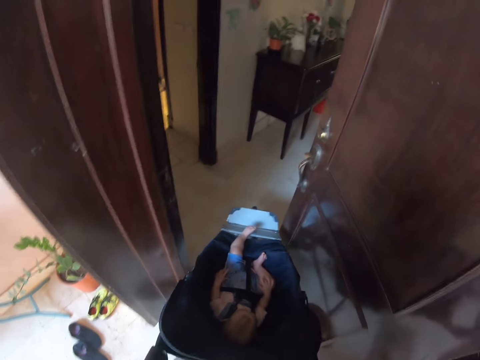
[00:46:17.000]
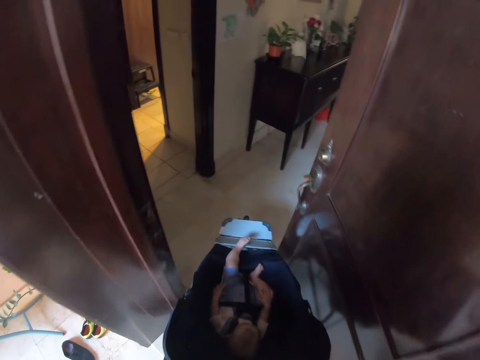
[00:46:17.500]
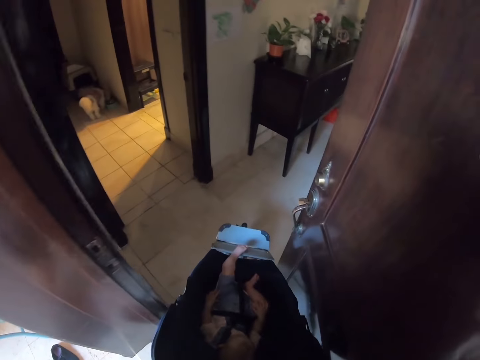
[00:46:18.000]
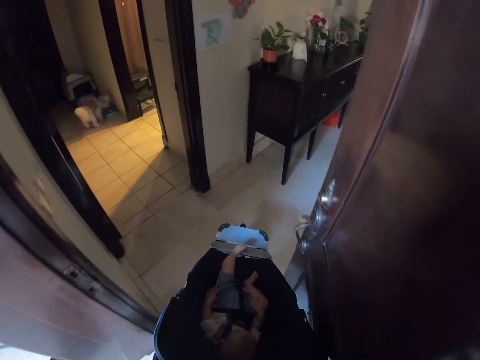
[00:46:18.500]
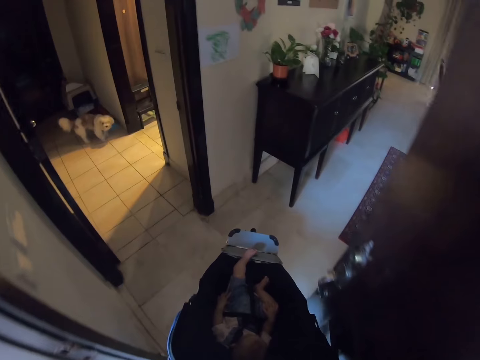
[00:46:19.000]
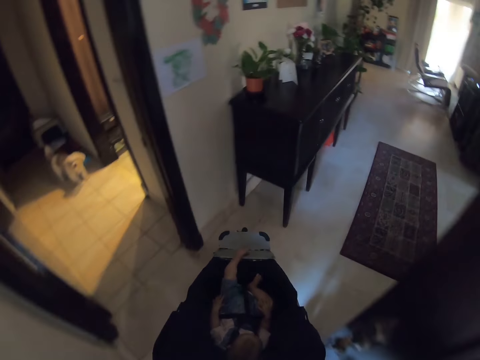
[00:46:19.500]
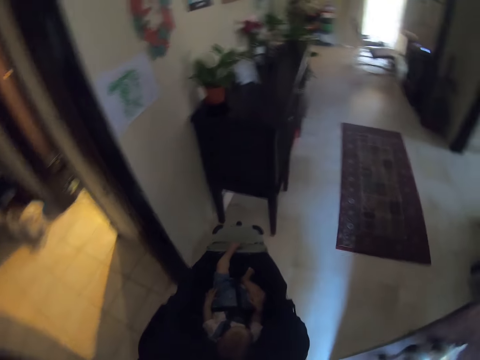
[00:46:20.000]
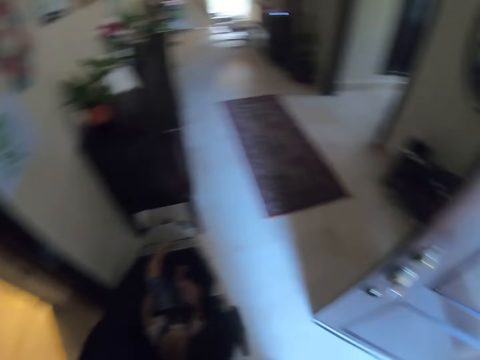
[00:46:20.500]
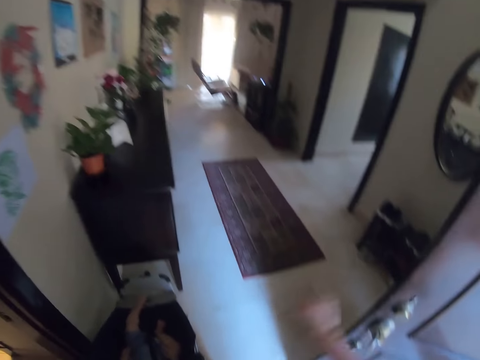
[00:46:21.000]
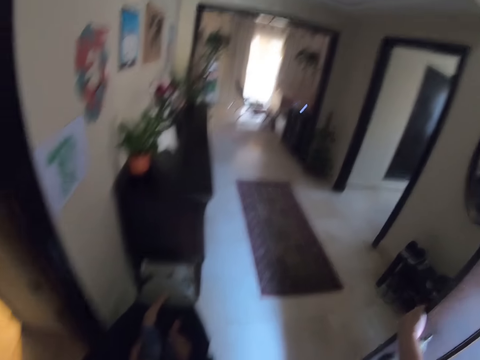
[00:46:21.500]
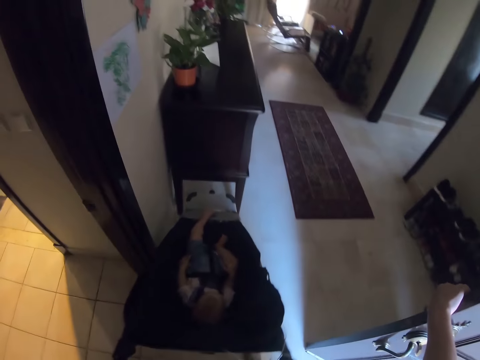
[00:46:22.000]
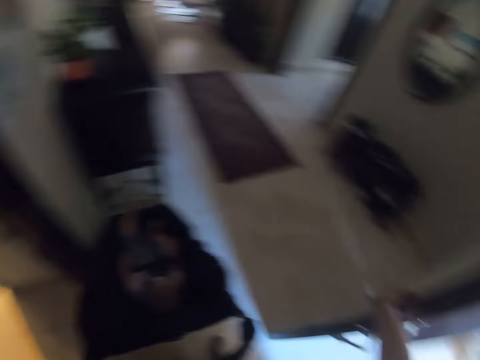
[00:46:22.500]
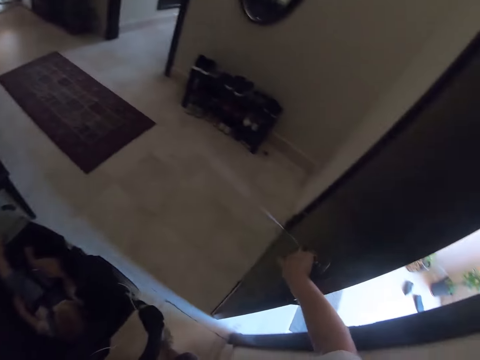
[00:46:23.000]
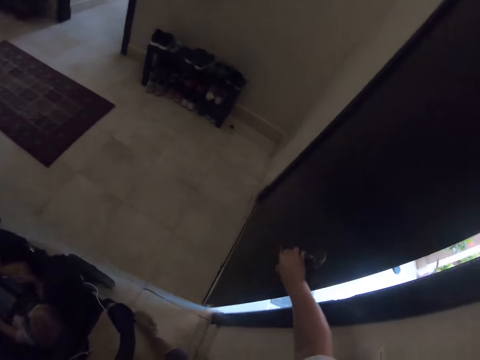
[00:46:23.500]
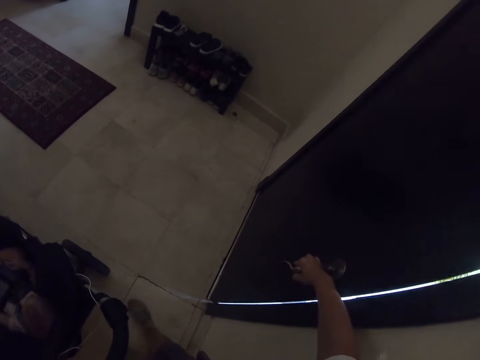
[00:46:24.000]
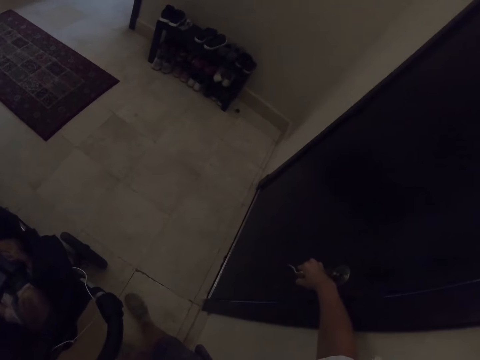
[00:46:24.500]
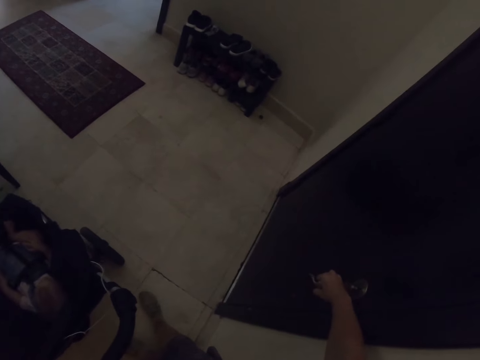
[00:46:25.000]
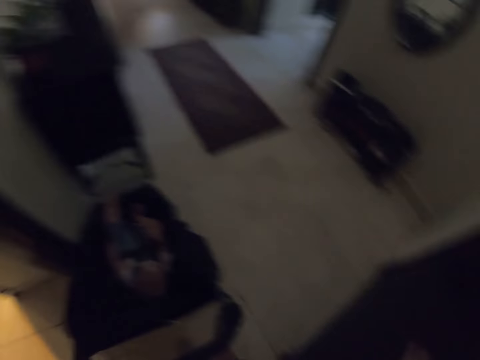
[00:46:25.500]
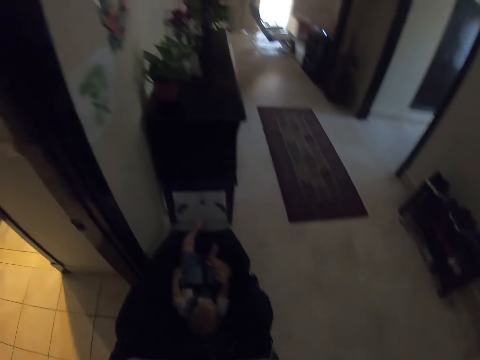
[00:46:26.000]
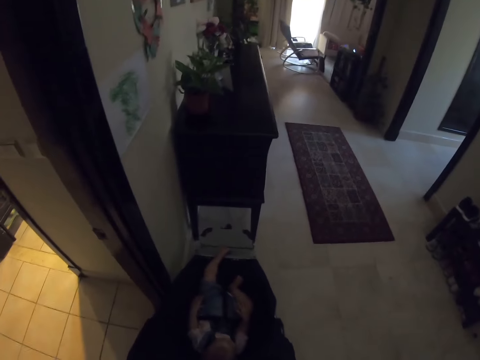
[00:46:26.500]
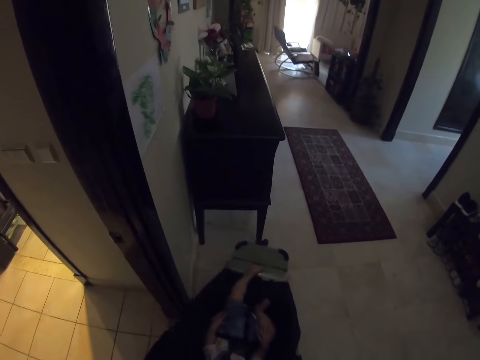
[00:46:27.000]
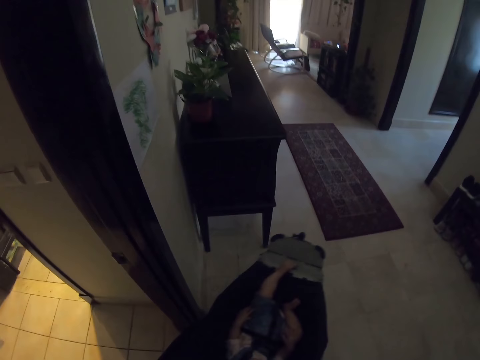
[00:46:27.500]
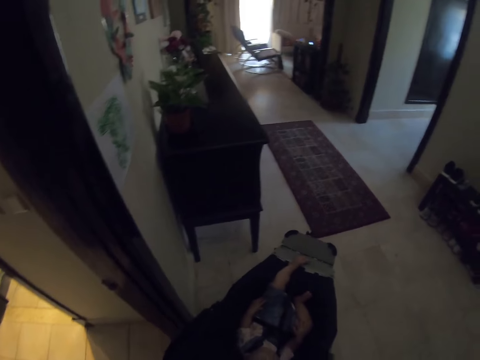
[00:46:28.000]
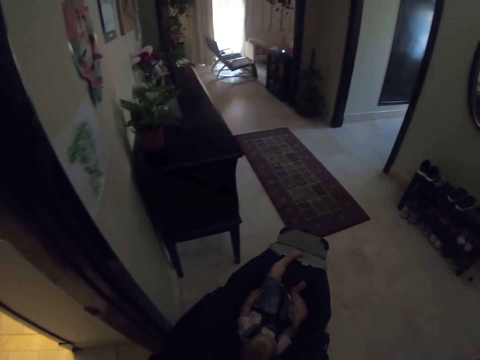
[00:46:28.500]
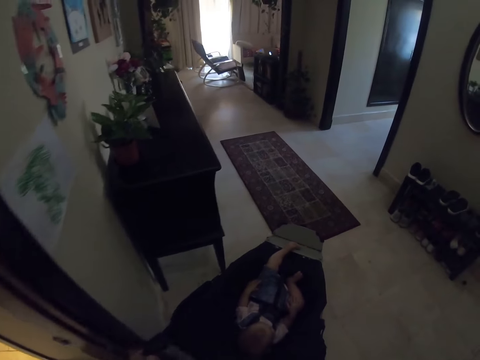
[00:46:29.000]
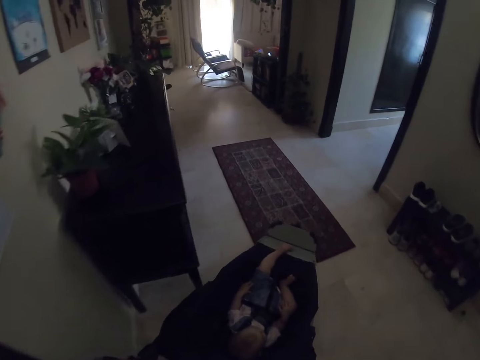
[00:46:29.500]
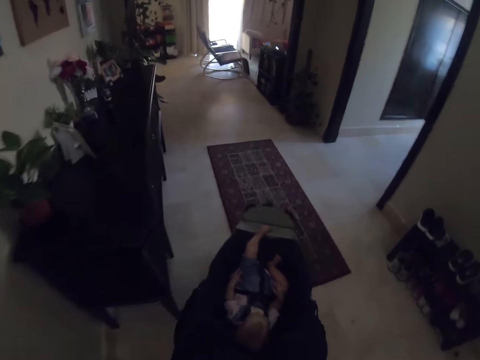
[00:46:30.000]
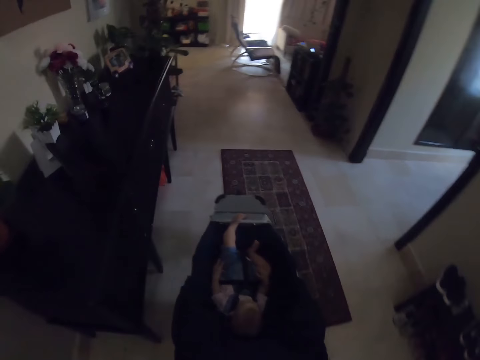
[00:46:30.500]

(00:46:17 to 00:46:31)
The camera wearer closes the door. They move the baby. They push the stroller.

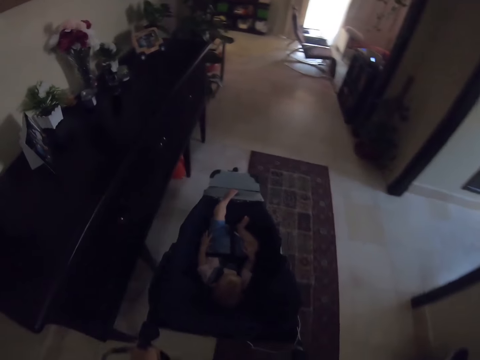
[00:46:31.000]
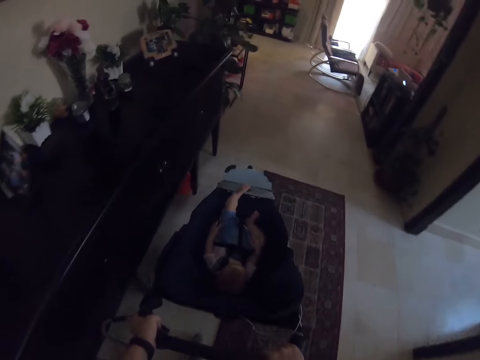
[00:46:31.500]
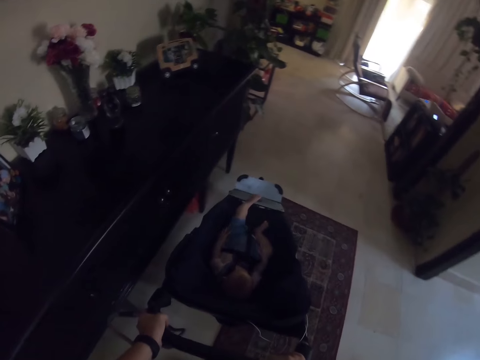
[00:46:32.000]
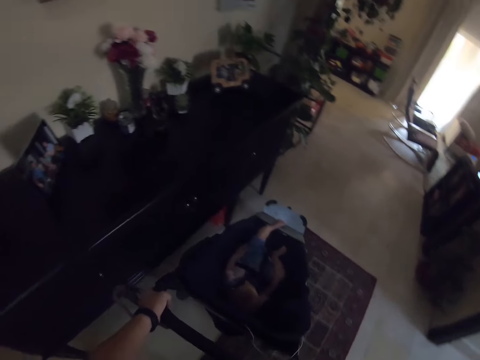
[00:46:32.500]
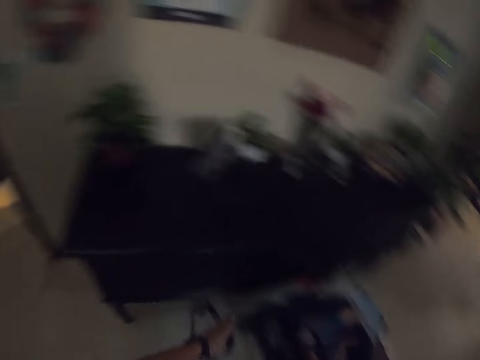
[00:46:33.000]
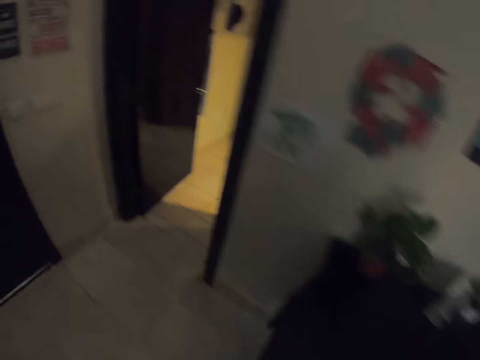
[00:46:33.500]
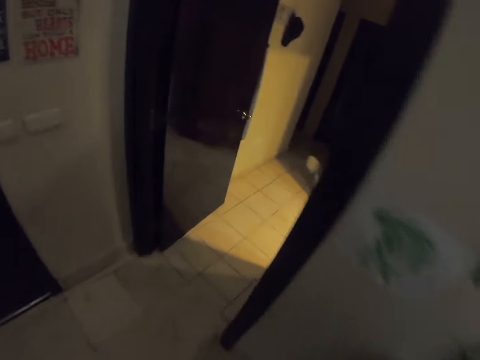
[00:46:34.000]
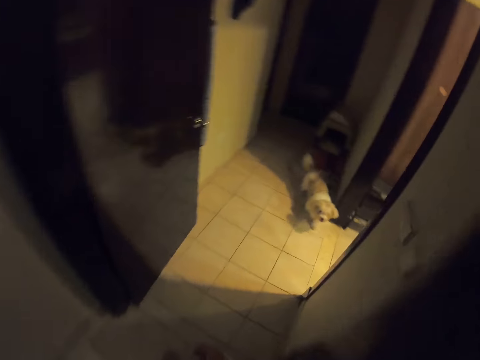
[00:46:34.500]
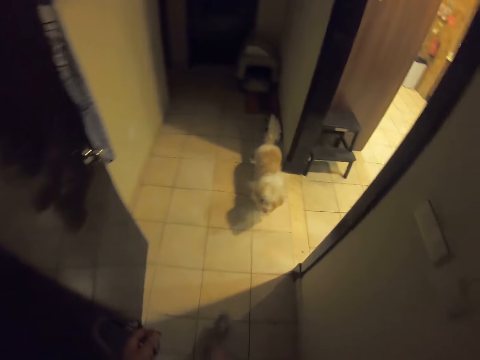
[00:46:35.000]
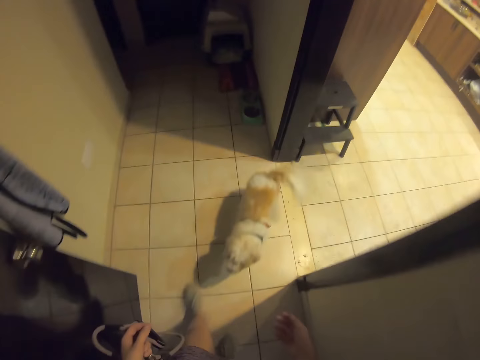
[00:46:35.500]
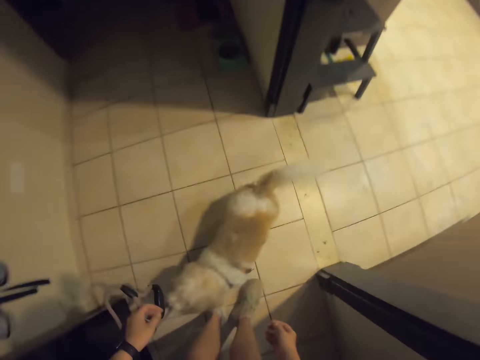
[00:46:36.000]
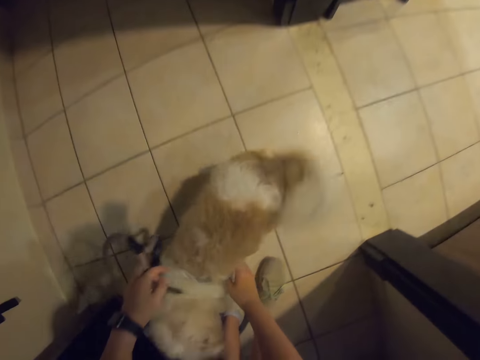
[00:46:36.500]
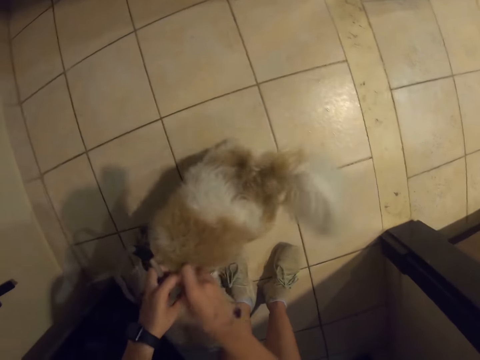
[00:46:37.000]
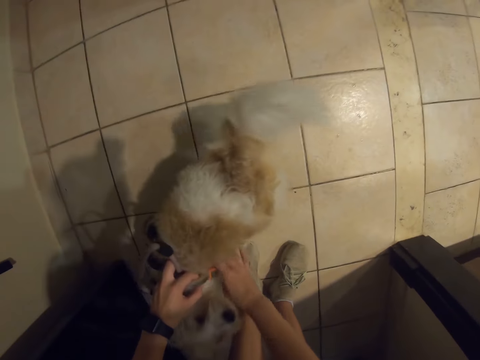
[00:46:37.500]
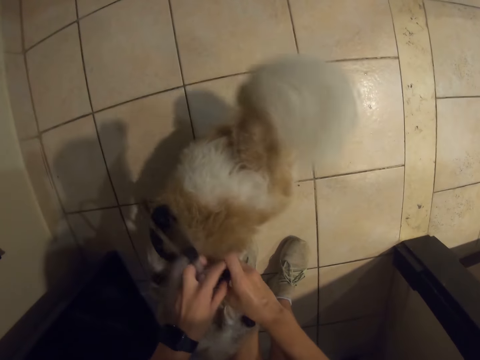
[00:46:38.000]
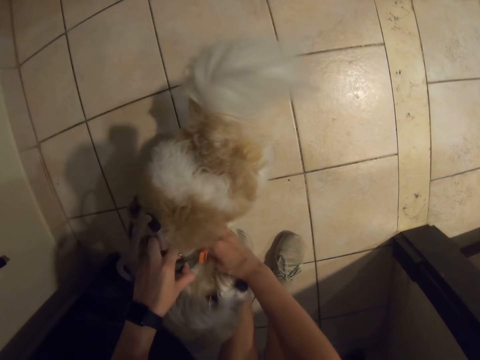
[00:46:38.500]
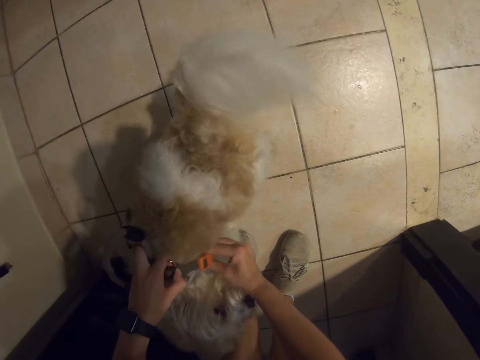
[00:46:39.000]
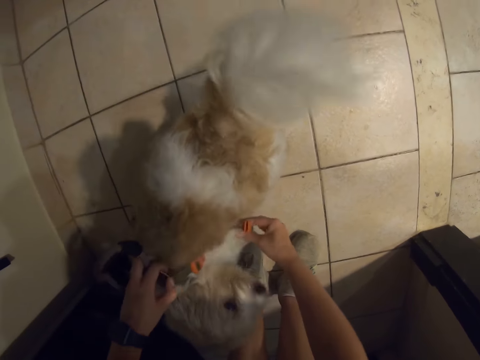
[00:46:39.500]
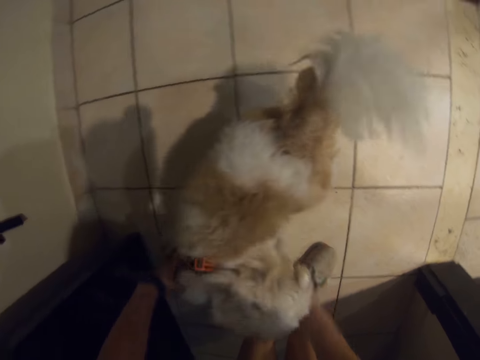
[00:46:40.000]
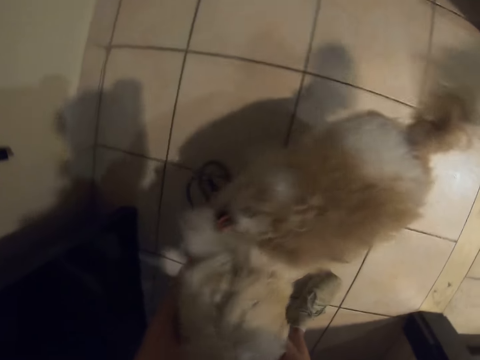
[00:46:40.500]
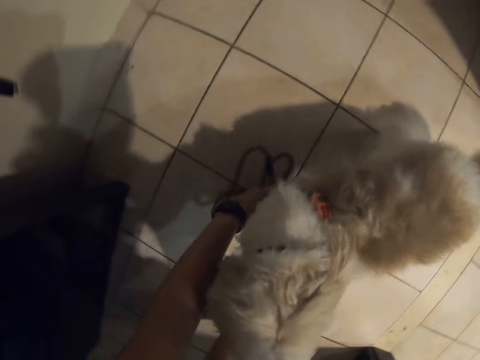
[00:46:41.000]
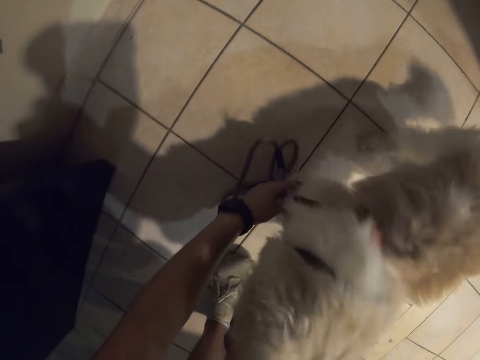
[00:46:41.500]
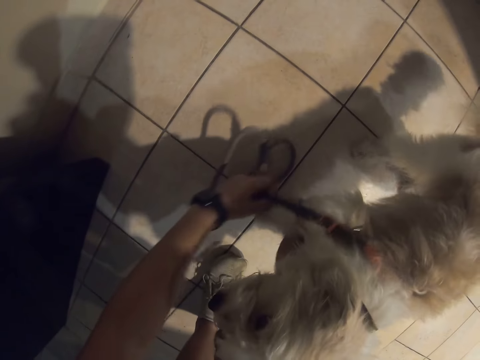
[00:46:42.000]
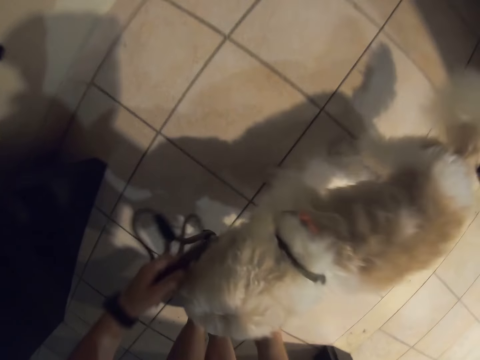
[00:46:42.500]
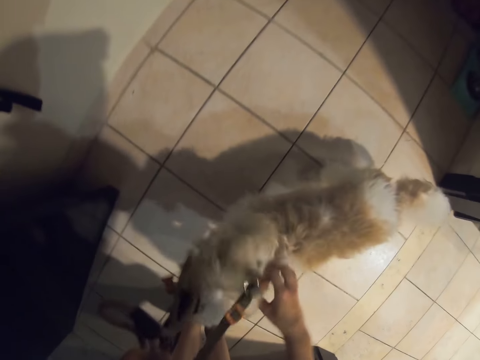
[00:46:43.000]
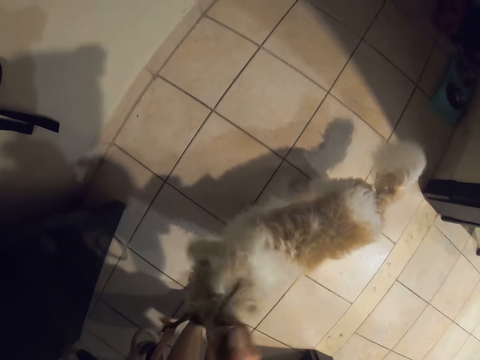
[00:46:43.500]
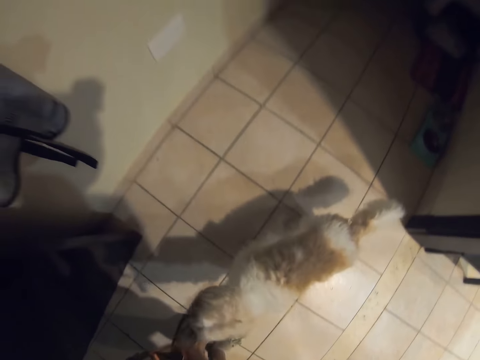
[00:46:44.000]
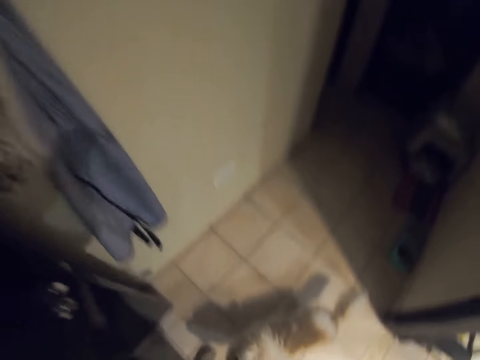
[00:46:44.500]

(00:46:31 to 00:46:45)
The camera wearer walks around the house. They remove the dog collar. They hold the dog collar.
